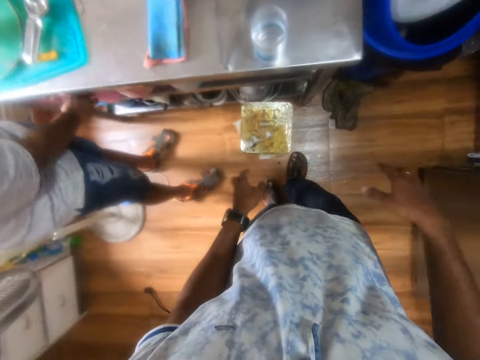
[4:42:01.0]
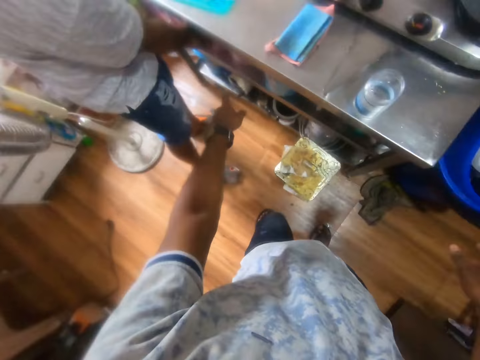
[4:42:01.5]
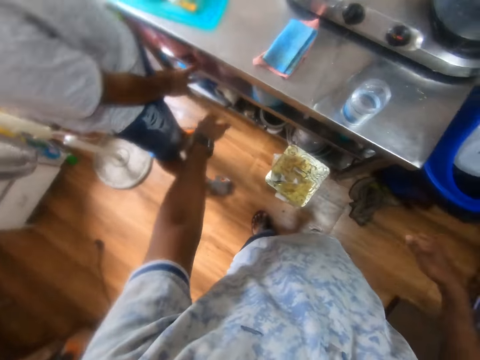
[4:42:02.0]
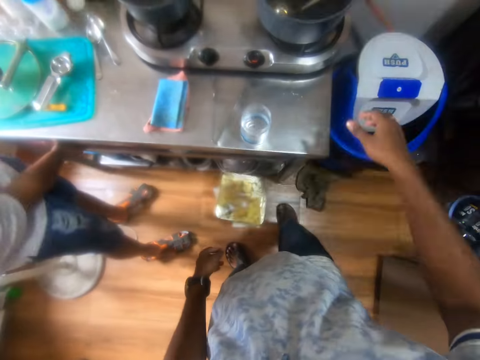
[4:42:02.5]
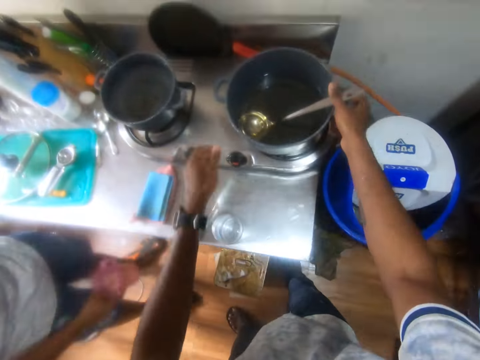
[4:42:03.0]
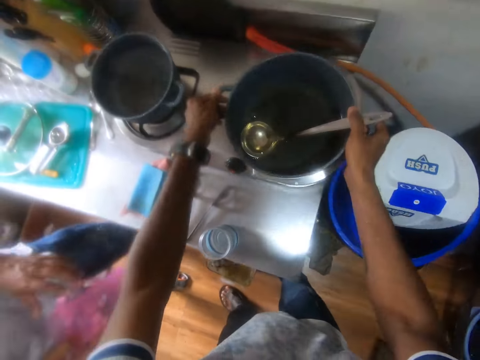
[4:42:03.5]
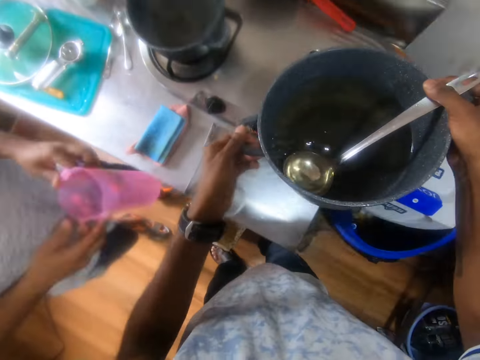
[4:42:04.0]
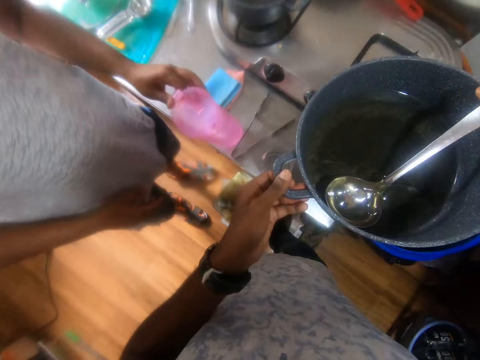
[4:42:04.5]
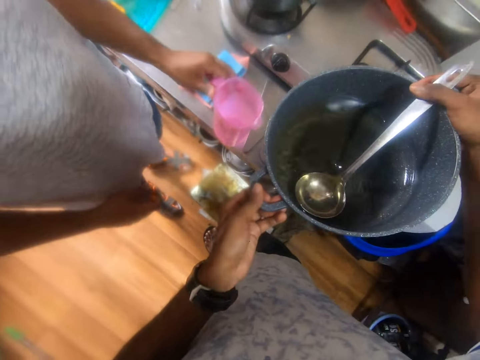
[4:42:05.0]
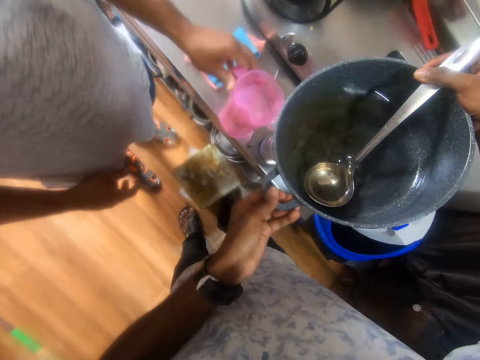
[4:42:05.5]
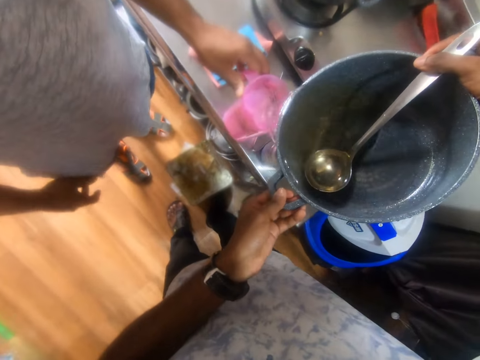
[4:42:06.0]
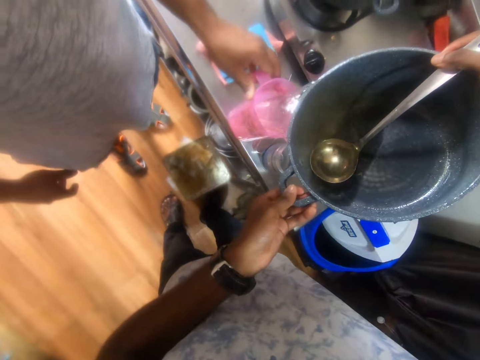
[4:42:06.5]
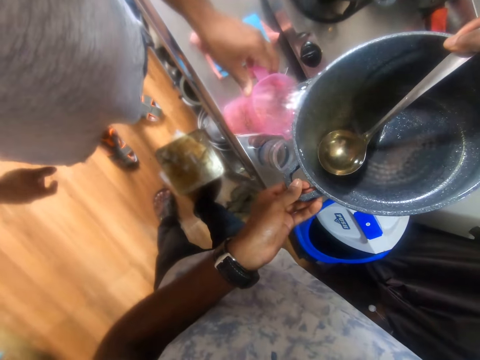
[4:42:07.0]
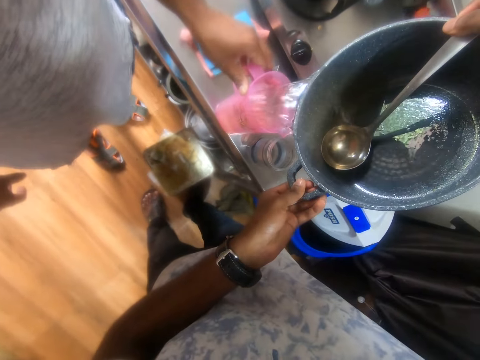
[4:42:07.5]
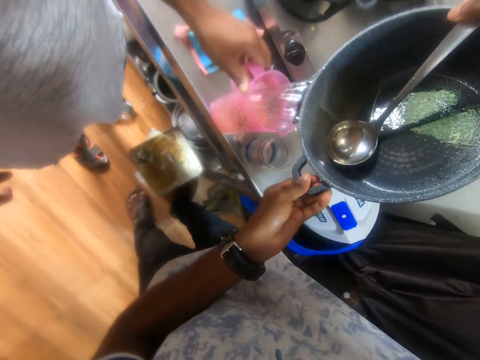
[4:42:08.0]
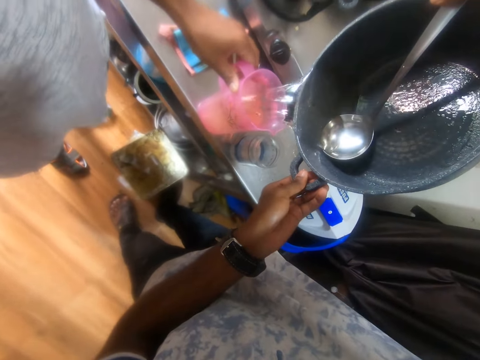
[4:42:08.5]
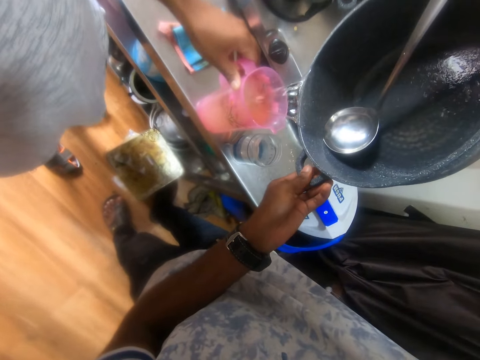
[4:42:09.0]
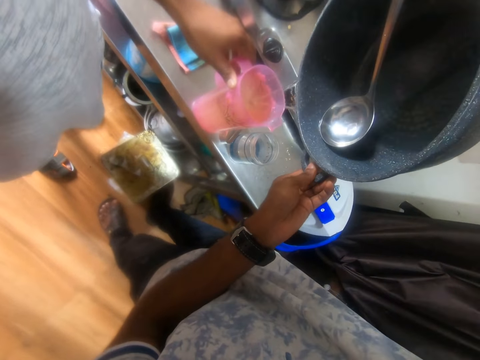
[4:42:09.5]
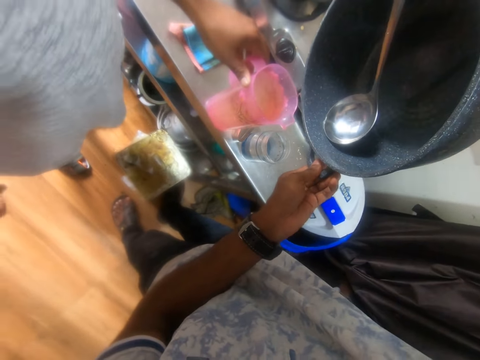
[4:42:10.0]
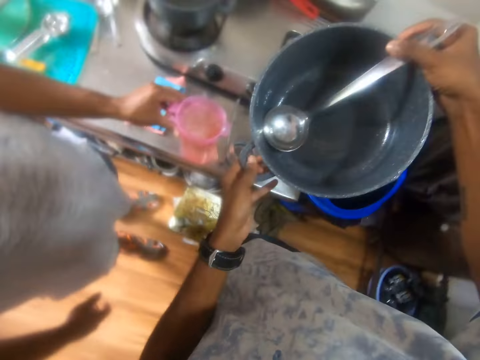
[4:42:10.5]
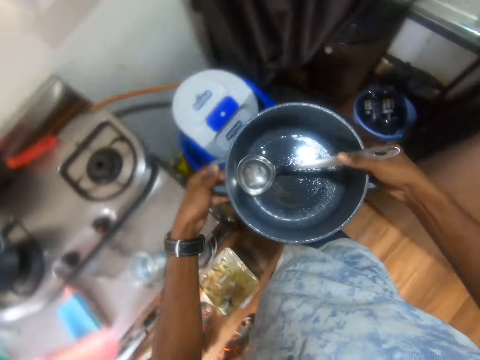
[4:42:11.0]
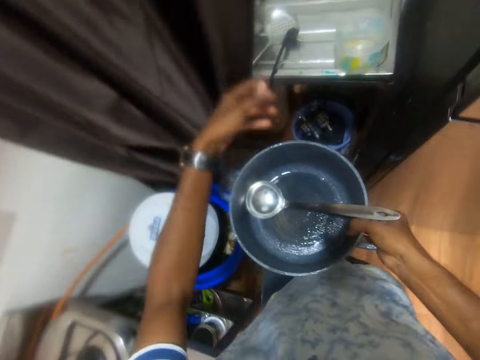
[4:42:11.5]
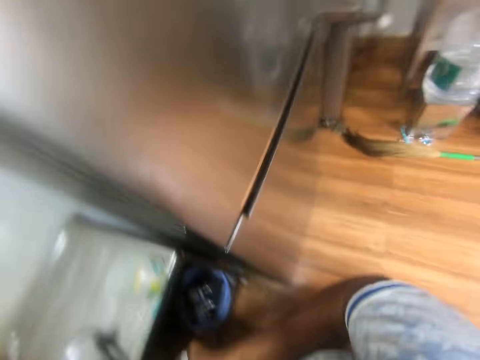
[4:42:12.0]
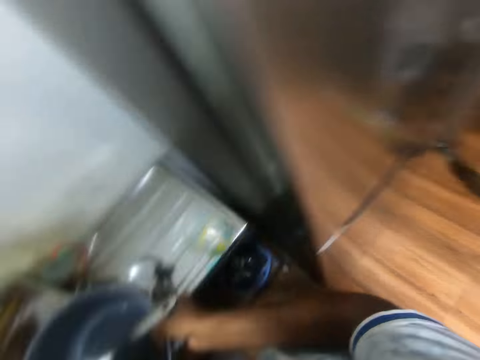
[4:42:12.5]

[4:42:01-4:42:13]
The camera wearer talks to the man. The man picks the jug from the shelf with his right hand. The camera wearer lifts a pot from the gas cooker with both hands. The man passes the cup to his left hand and drops the cup on the countertop with his left hand. The camera wearer pours some water from the pot into the jug with both hands. The man lifts the jug from the countertop with his left hand. The camera wearer interacts with the man. He walks around the kitchen and pushes the curtain with his left hand.

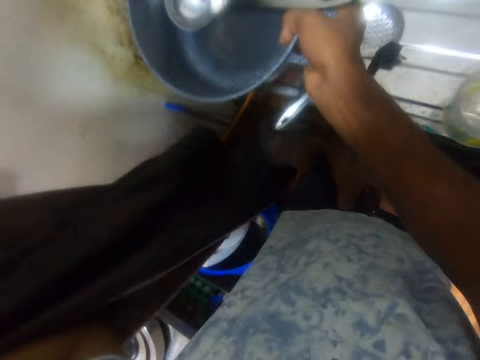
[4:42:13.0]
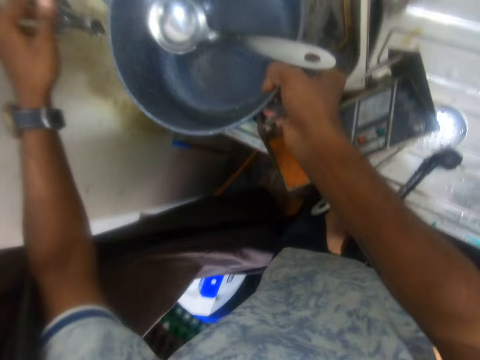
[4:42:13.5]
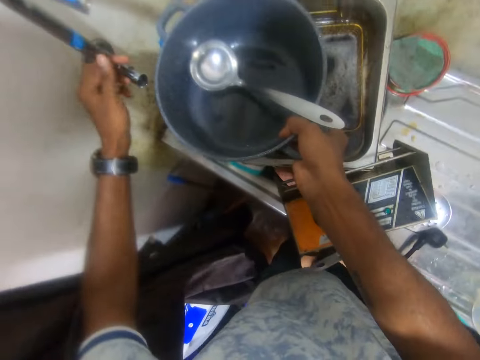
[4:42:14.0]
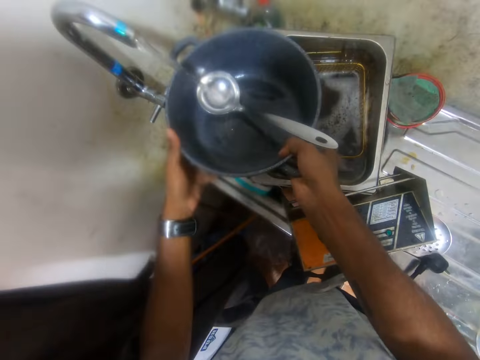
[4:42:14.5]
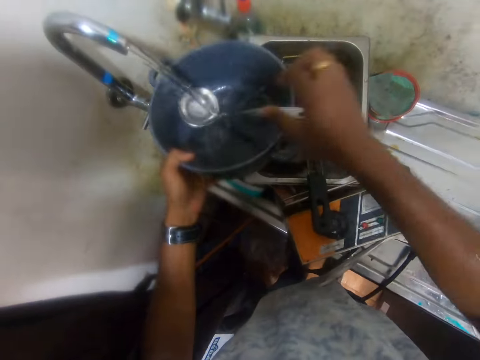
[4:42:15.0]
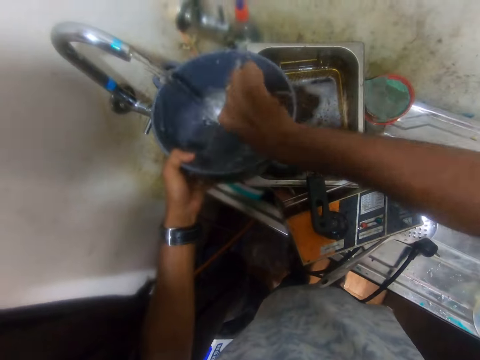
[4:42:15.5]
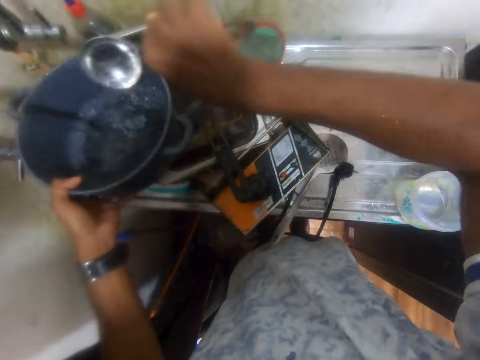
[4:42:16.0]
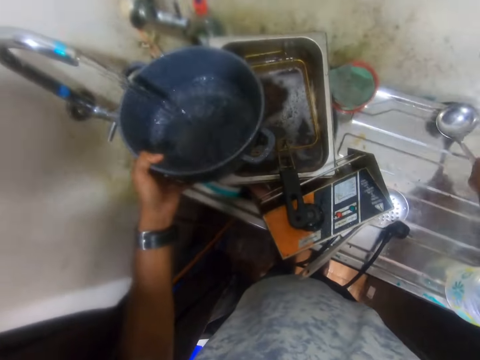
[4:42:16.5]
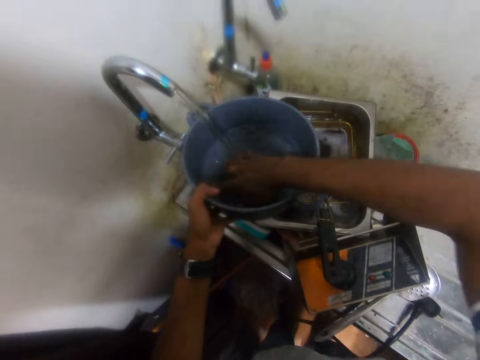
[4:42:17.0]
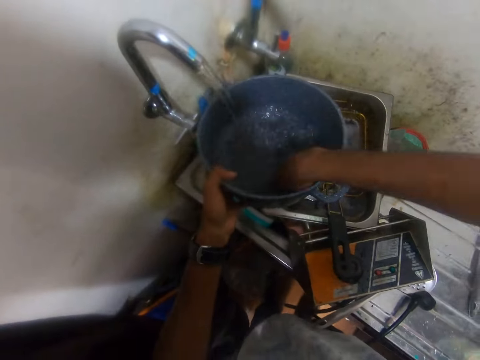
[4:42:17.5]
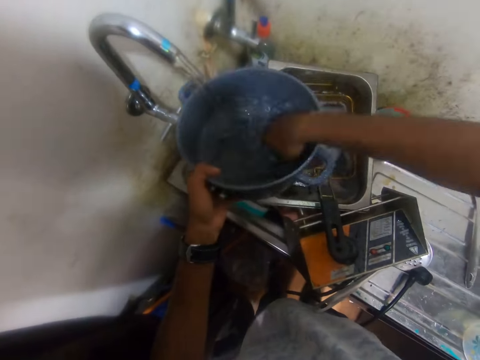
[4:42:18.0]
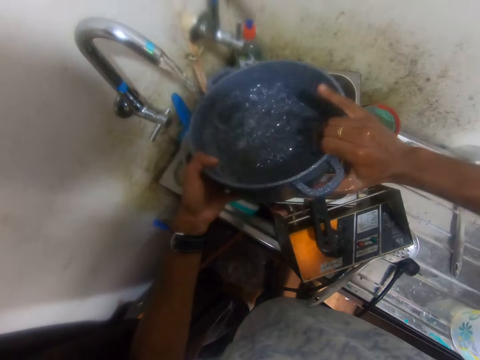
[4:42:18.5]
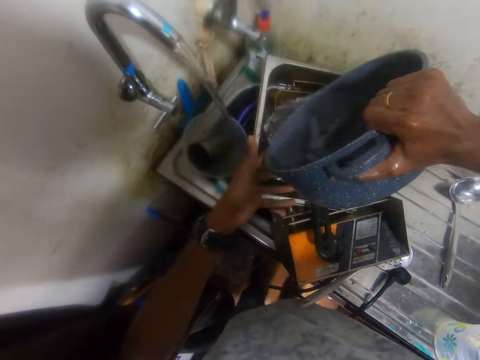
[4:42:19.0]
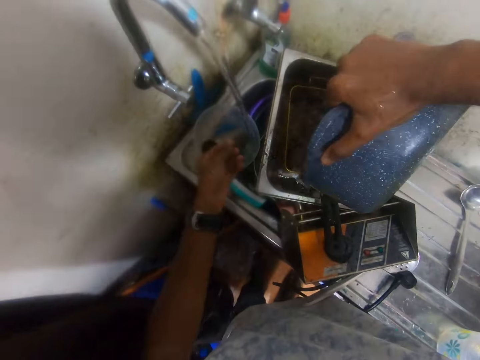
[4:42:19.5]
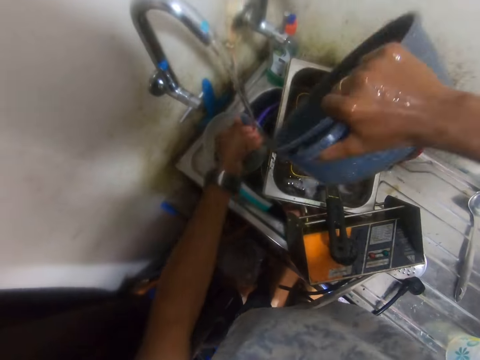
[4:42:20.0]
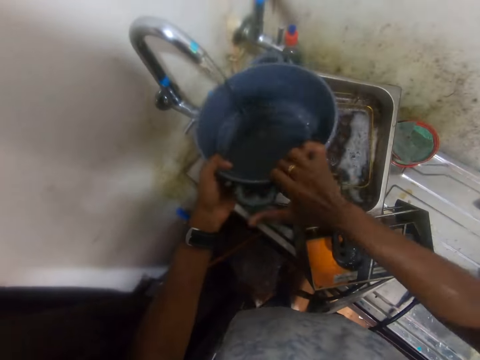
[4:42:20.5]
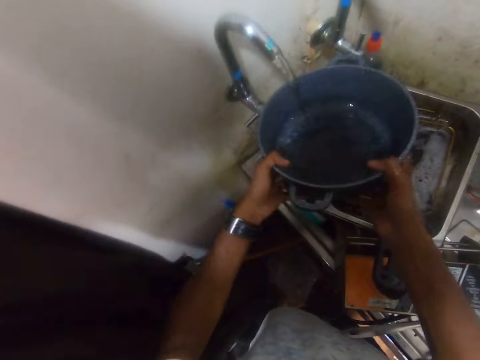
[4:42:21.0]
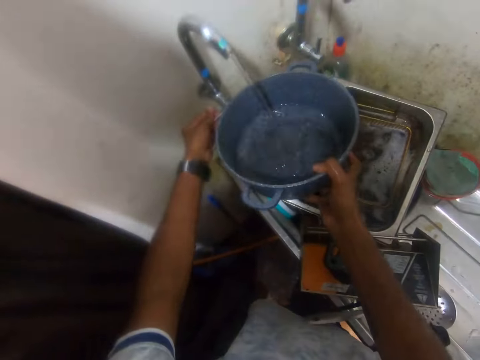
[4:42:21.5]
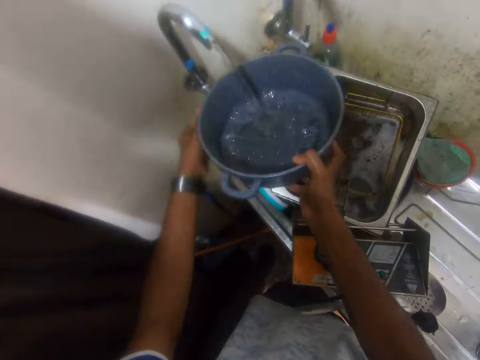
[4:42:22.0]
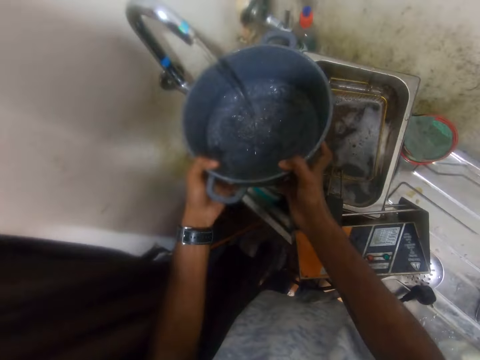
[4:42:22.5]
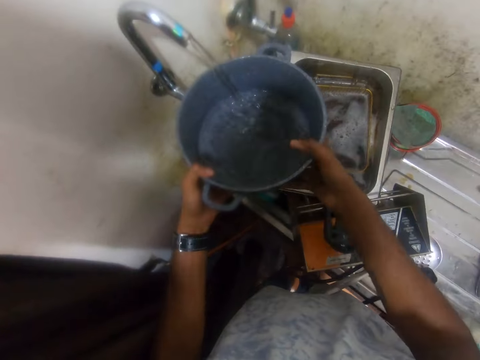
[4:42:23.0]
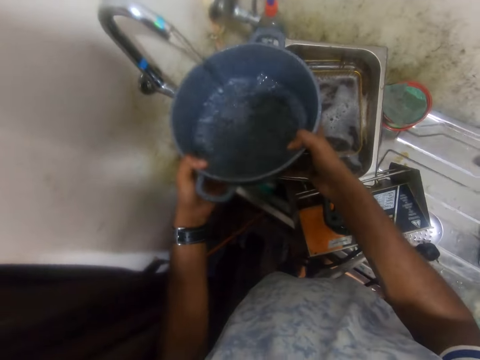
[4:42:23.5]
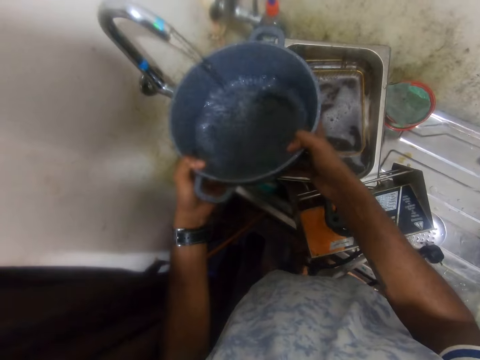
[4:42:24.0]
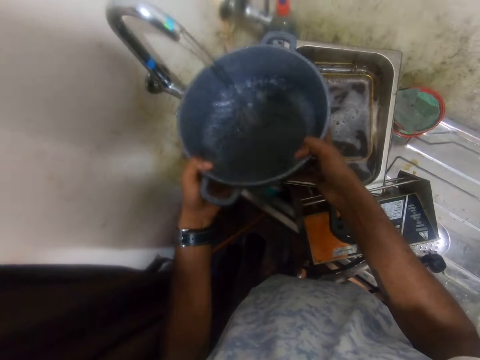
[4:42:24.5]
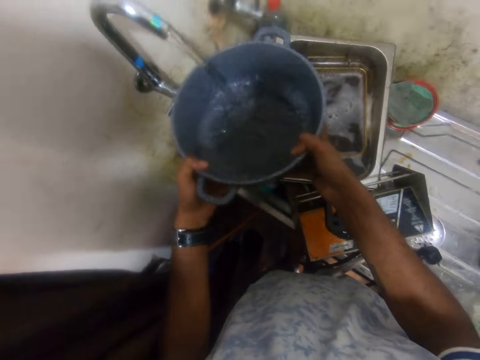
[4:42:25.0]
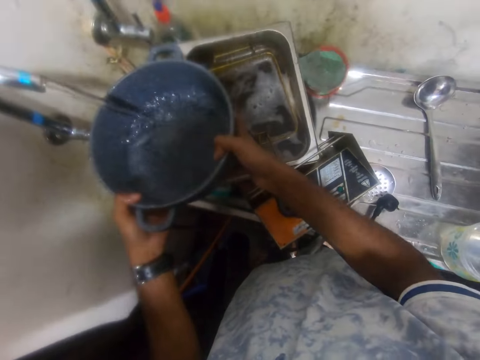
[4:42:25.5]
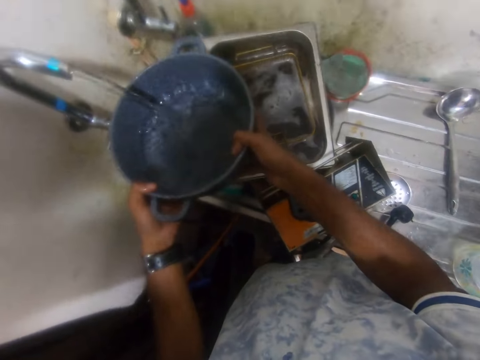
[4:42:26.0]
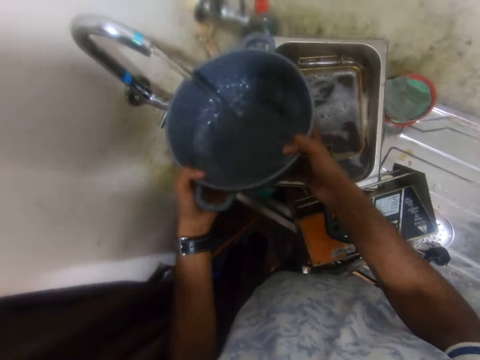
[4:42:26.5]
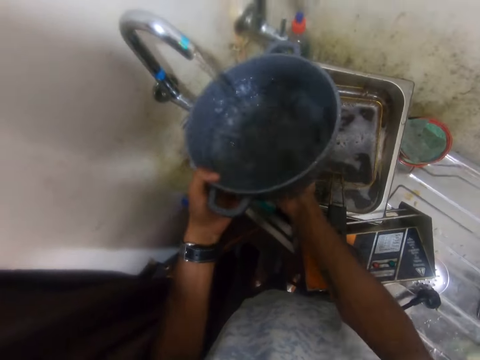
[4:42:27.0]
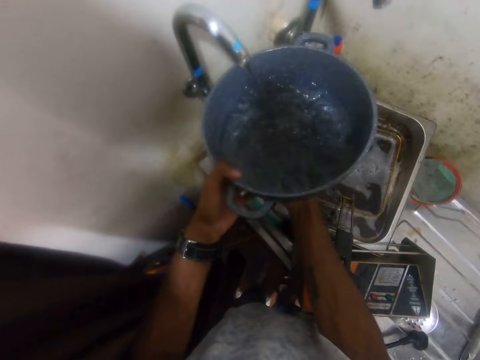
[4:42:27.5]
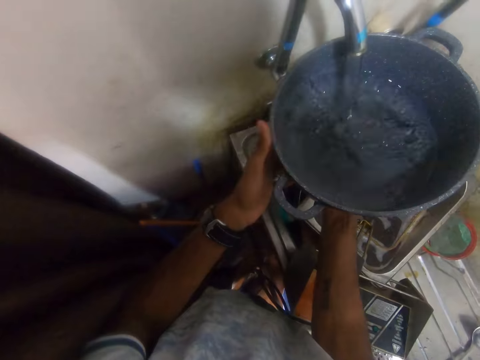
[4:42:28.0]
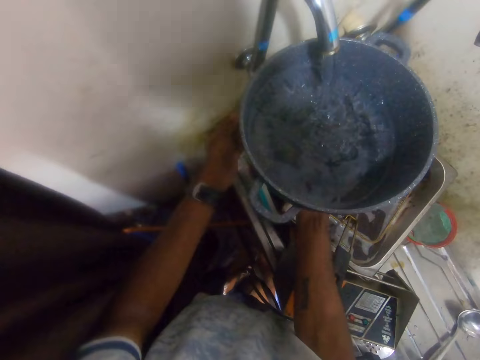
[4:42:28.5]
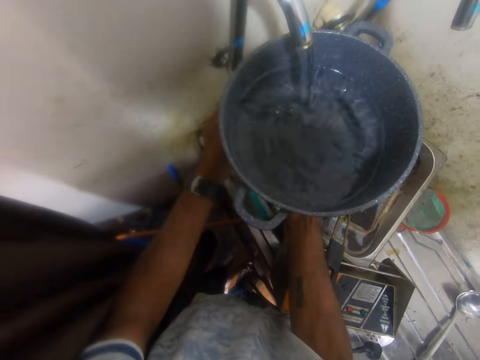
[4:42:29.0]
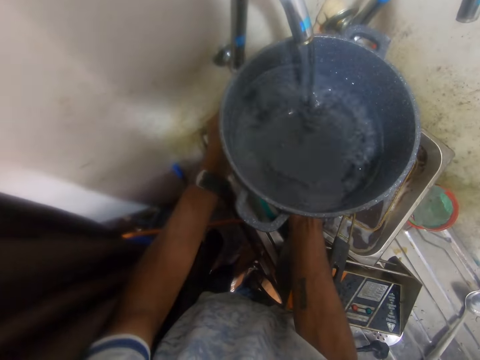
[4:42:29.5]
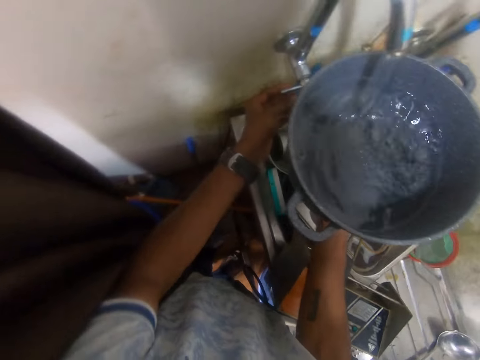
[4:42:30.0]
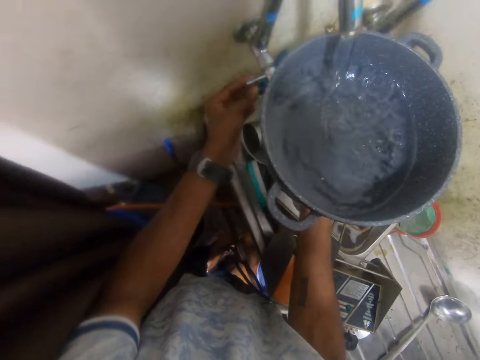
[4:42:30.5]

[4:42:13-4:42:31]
The camera wearer opens the tap. He touches the tap with his left hand. He holds the pot with his left hand. He puts water in the pot. He removes a spoon from the pot with his right hand. He cleans the serving spoon. He drops the spoon on the sink with his right hand. He rinses the pot with his right hand. He pours the water from the pot into the sink with his right hand. He rinses his left hand under the tap. He interacts with the man. He touches the tap with his left hand. He puts water in the pot. He holds the pot with both hands. He looks around. He holds the pot with one hand. He turns off the tap with his left hand.
